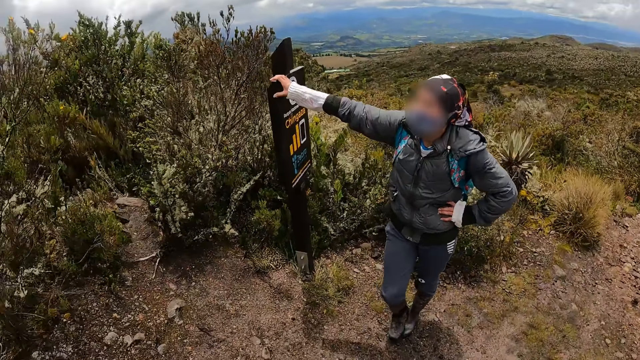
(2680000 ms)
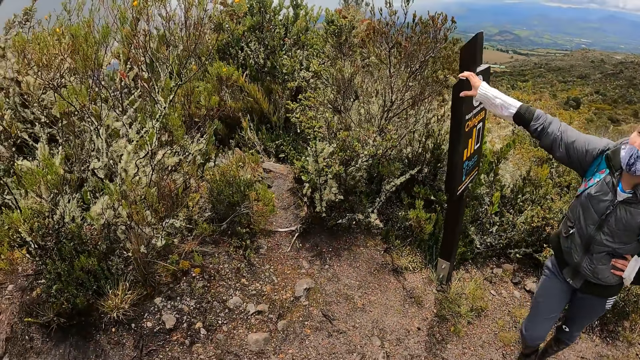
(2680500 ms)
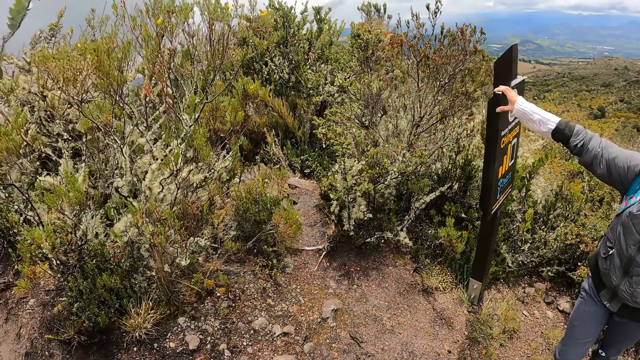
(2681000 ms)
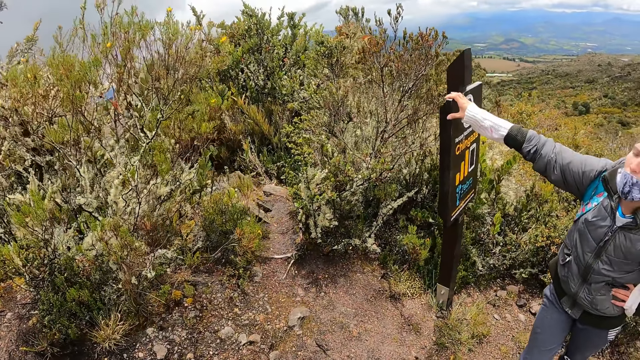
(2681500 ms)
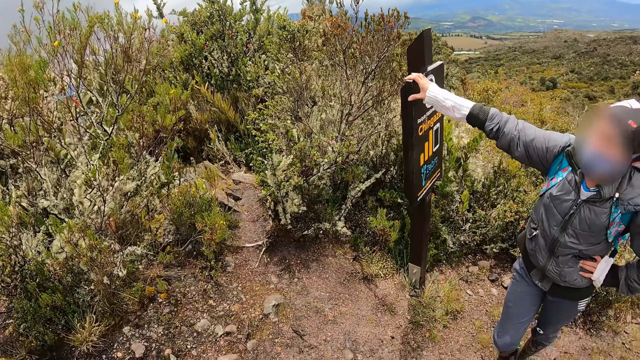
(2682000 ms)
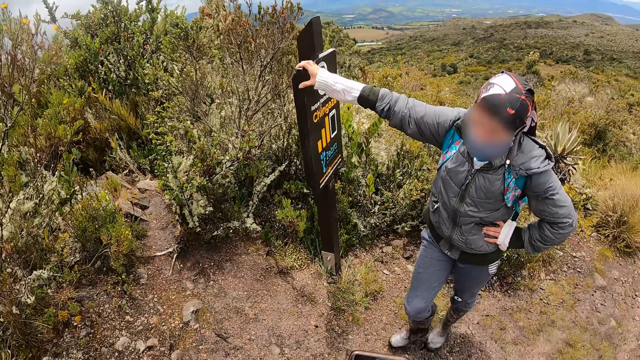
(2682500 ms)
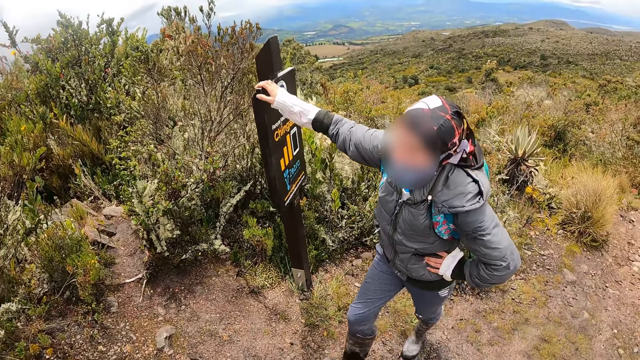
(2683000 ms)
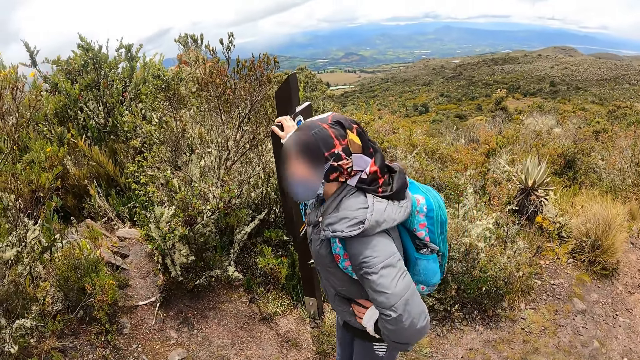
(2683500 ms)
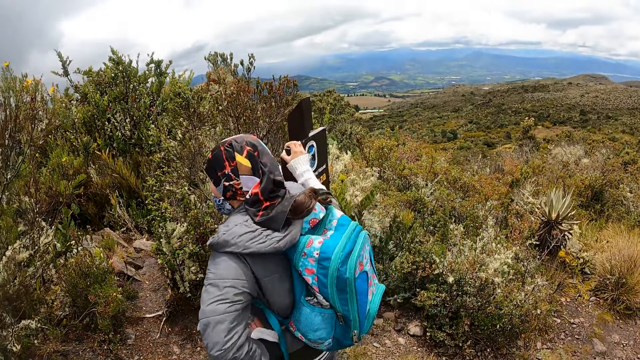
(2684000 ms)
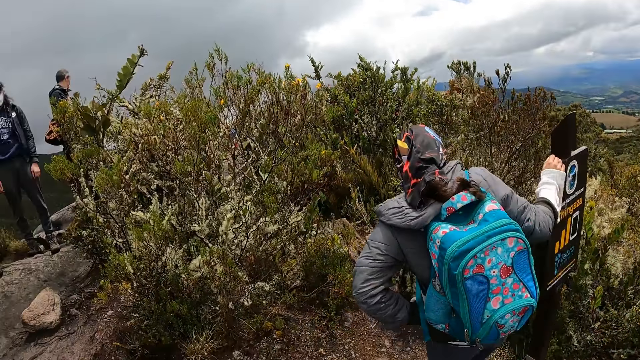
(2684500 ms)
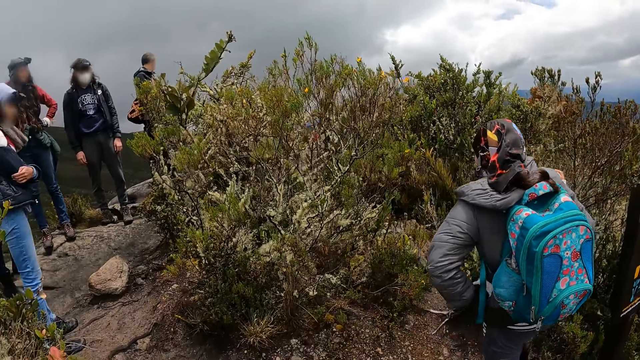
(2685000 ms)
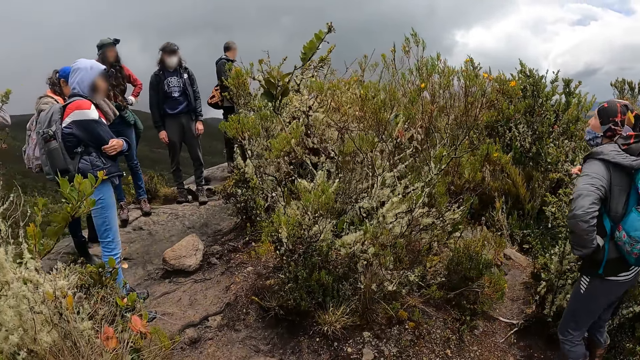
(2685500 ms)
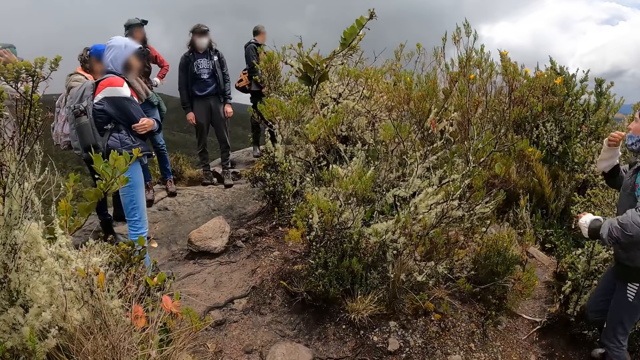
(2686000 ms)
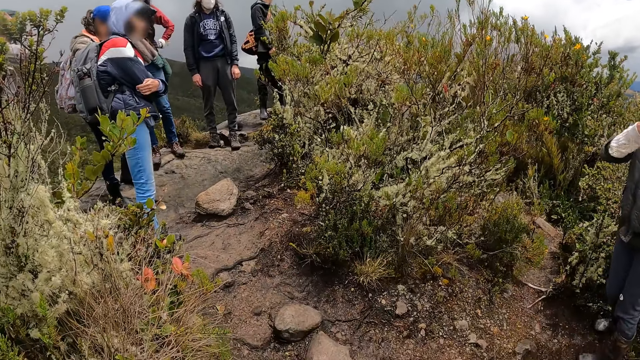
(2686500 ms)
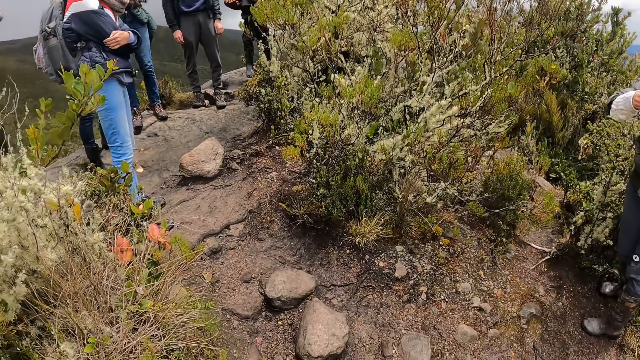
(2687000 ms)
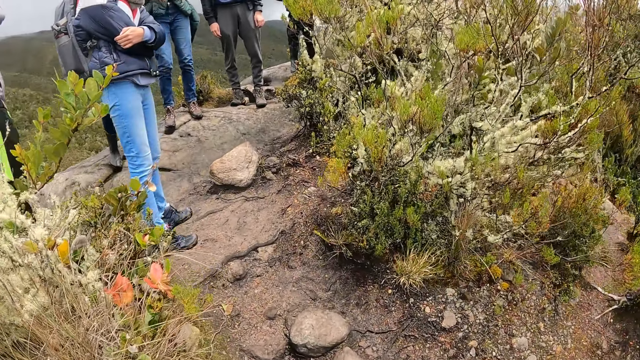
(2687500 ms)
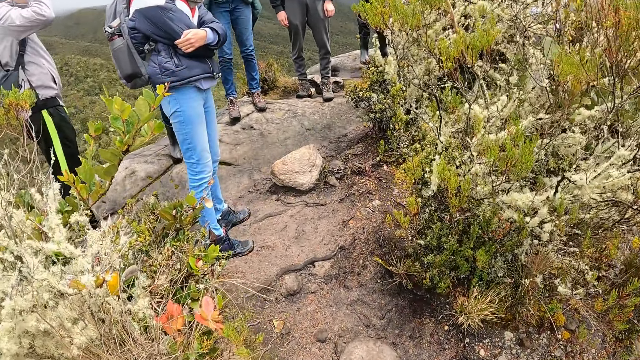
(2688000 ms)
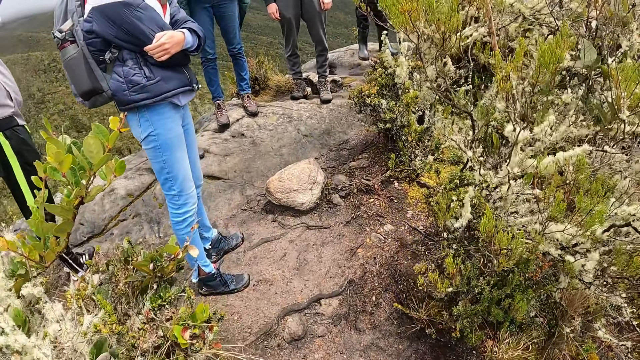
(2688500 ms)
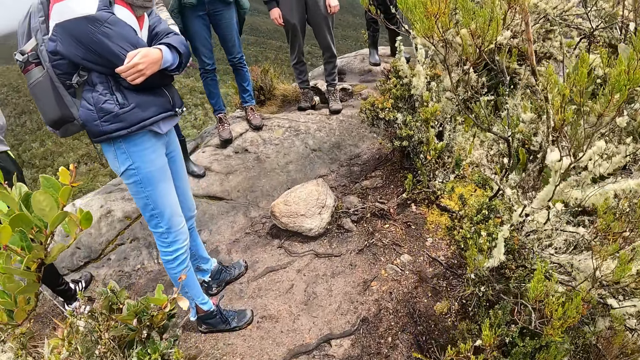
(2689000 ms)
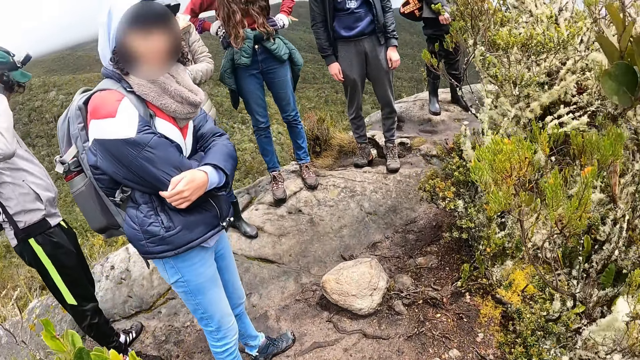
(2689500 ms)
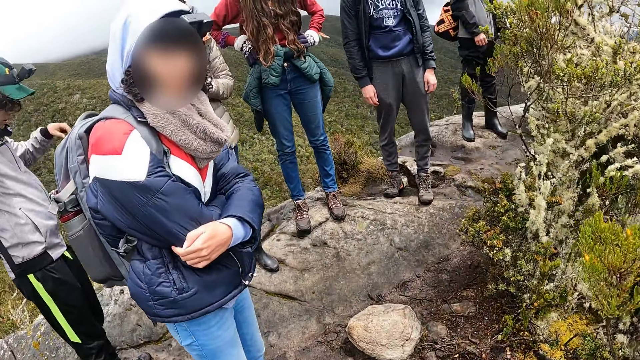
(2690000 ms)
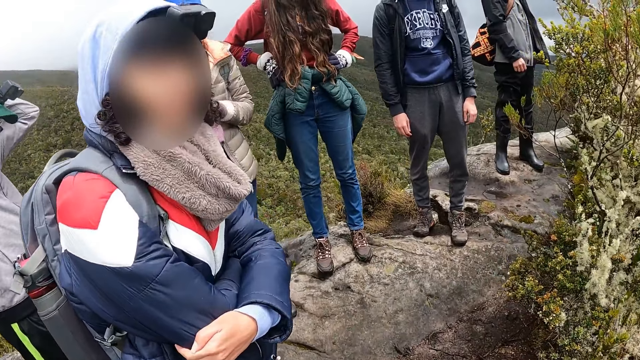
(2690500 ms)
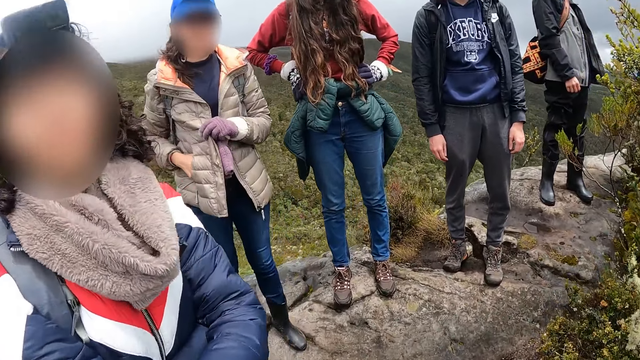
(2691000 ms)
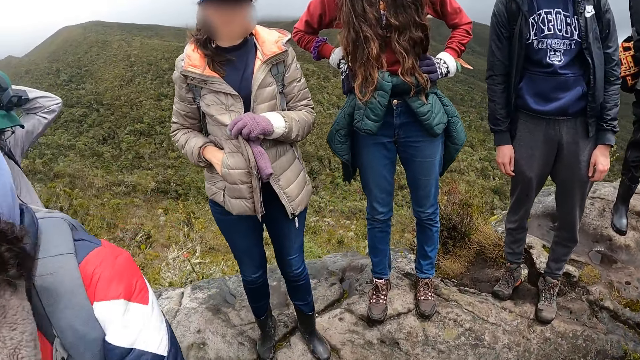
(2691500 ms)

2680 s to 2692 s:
The camera wearer walks on the field. They walk up the path.

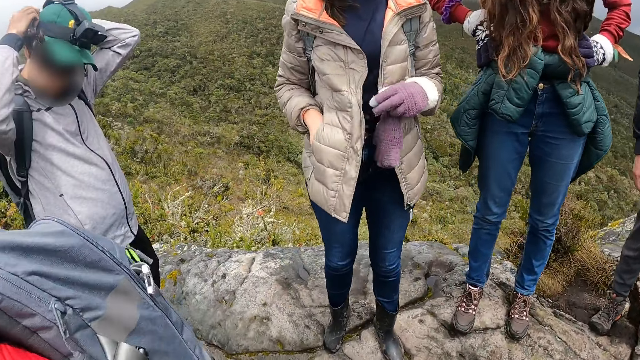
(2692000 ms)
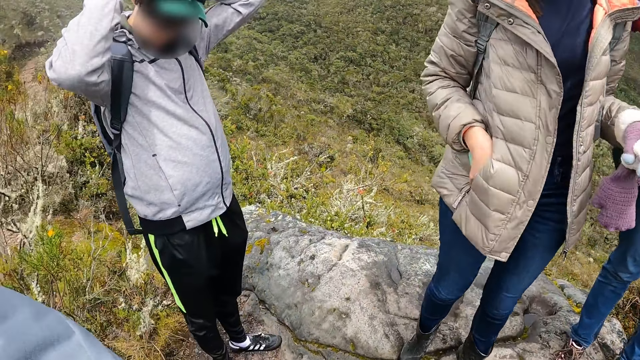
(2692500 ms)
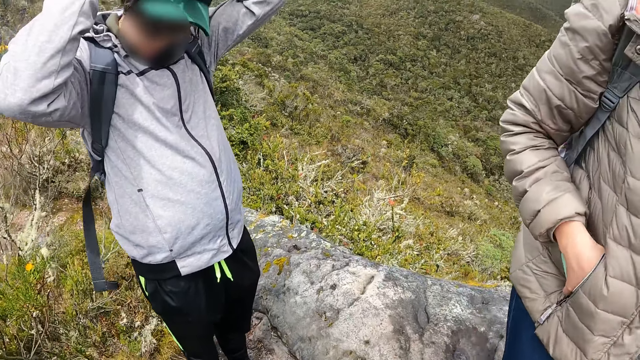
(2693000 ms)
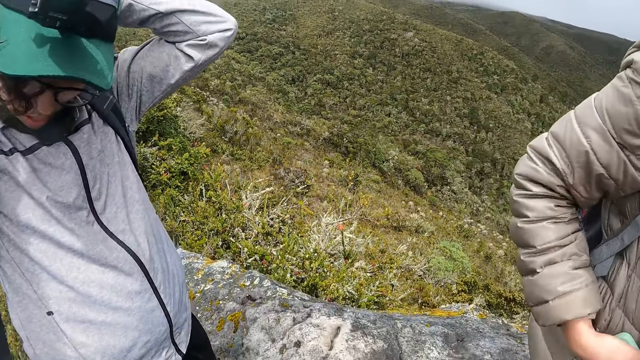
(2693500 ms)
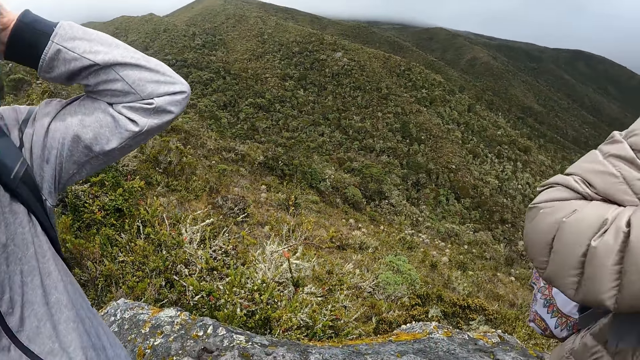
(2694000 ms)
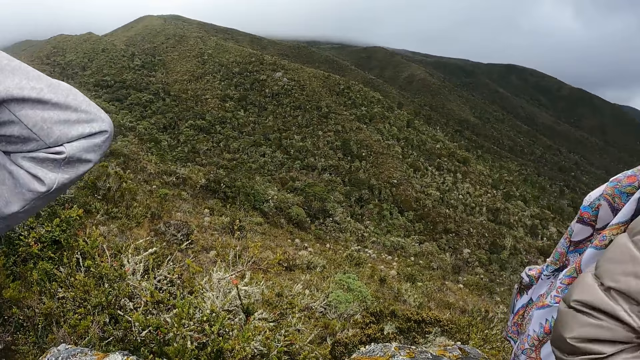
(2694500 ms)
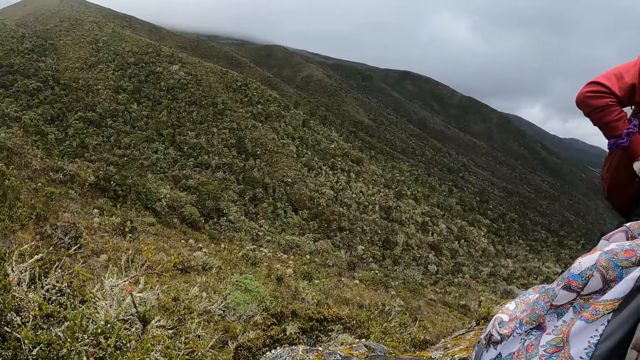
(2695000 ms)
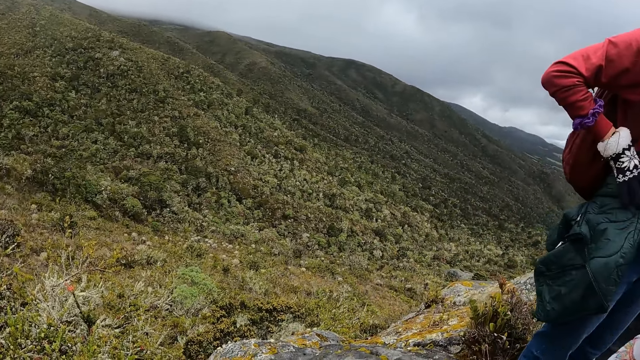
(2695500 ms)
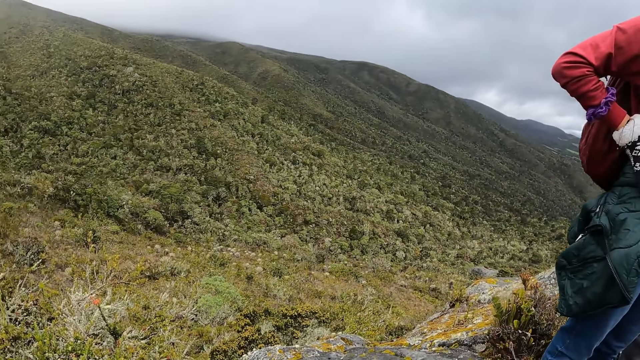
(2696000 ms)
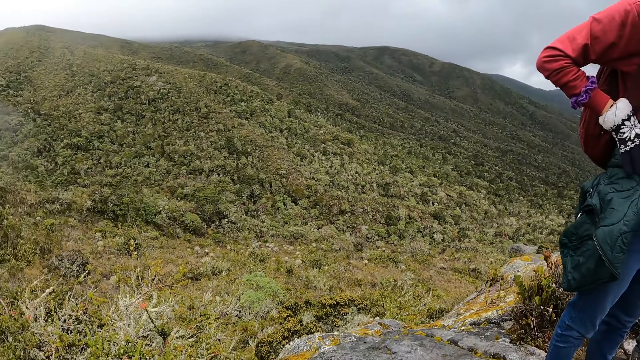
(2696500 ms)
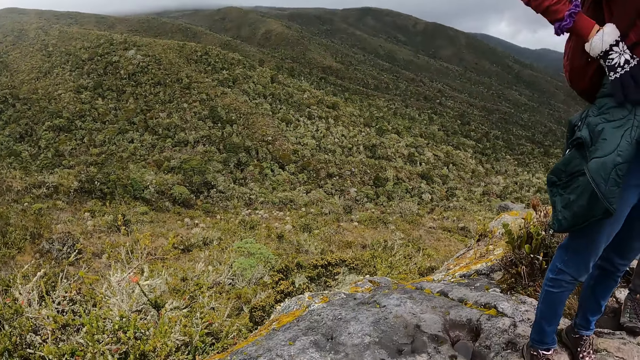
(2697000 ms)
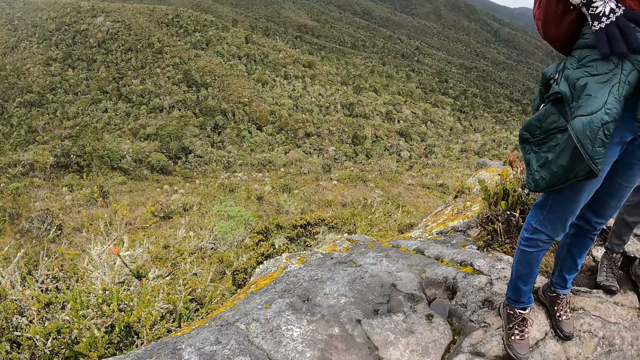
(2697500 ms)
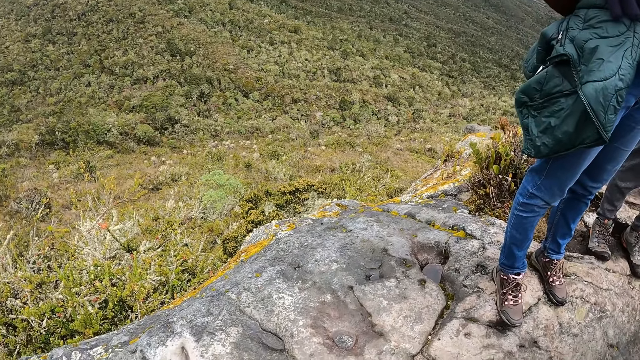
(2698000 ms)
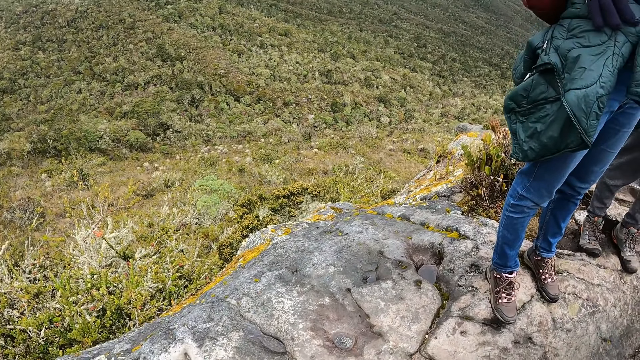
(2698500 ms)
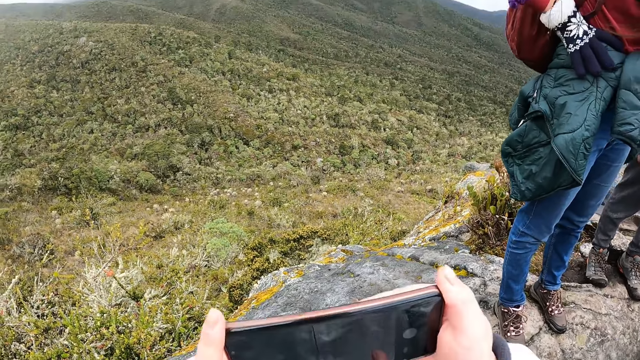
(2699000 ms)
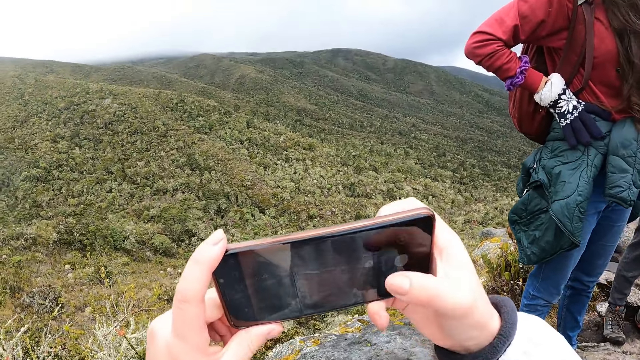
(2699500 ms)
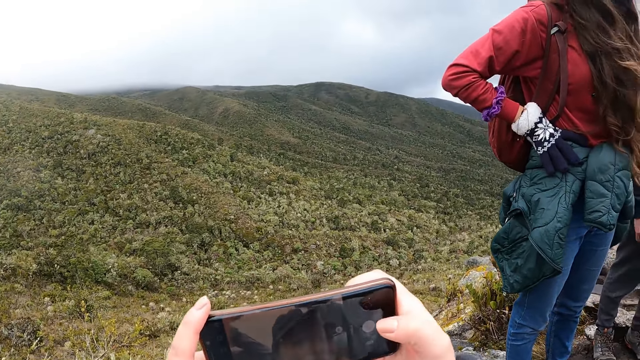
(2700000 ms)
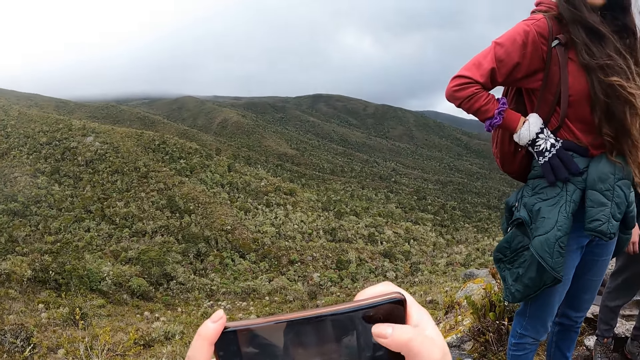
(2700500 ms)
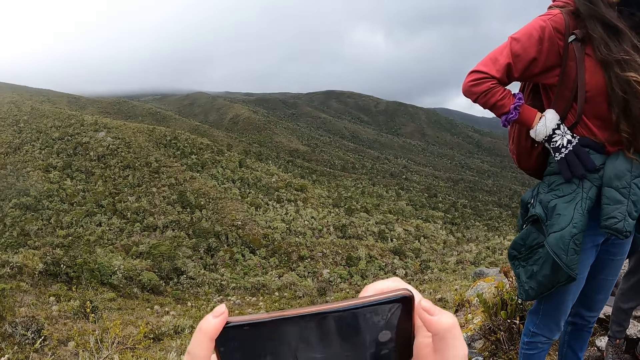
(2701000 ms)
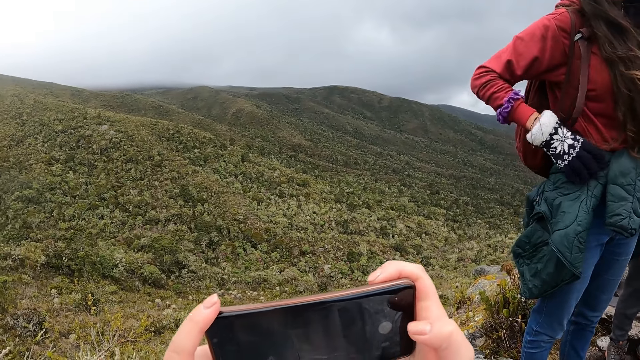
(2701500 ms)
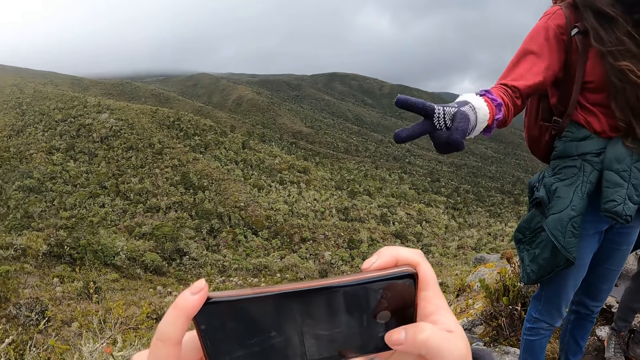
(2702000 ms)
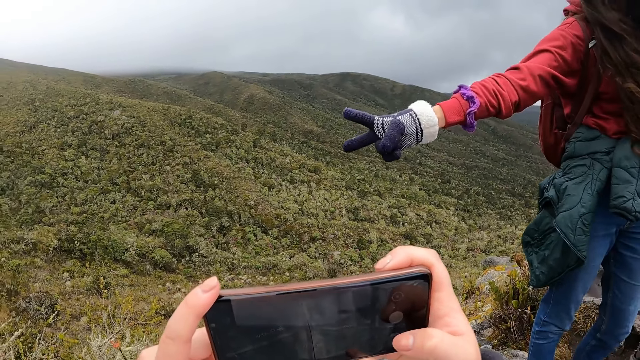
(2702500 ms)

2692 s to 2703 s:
The camera wearer takes a video with the phone in both hands. They pick up the phone.
